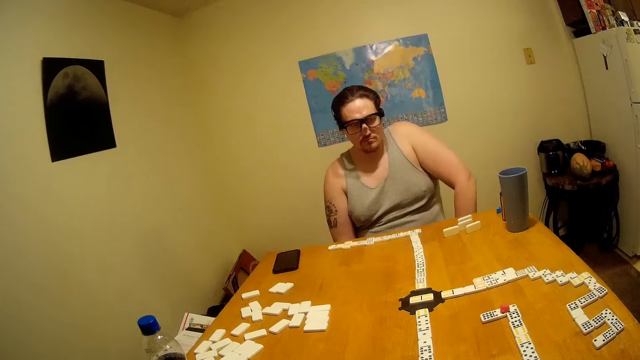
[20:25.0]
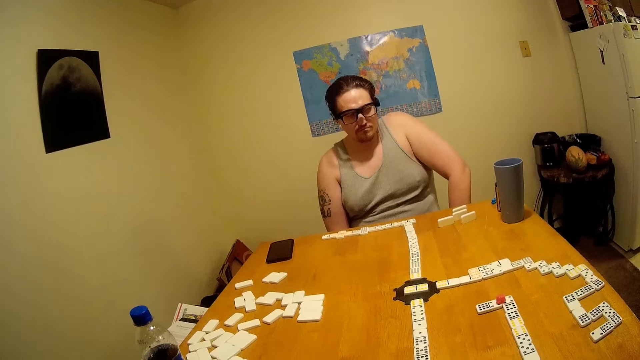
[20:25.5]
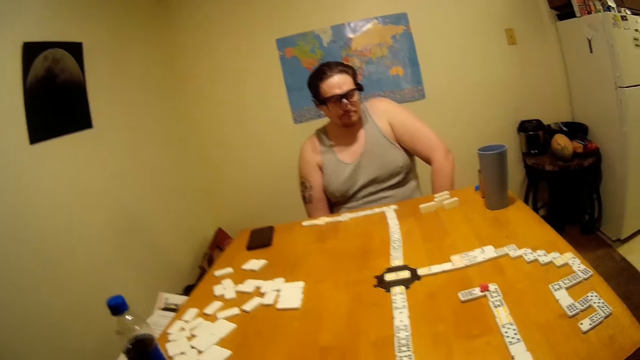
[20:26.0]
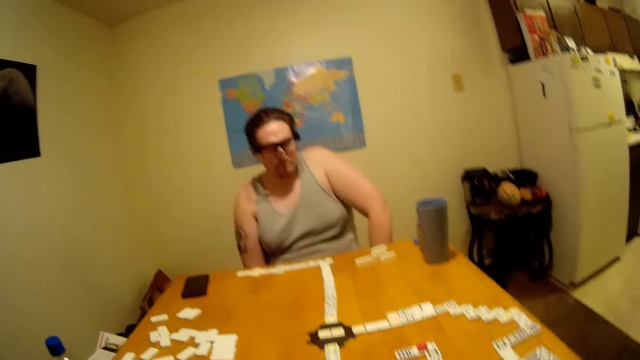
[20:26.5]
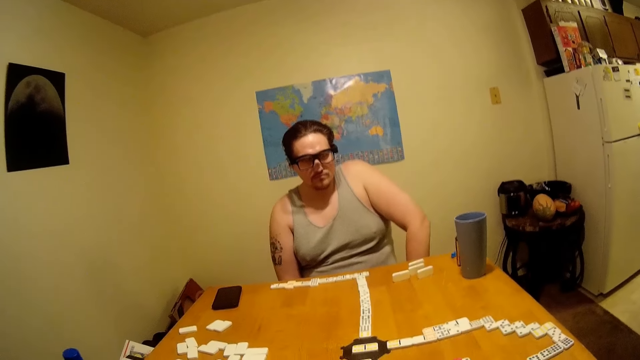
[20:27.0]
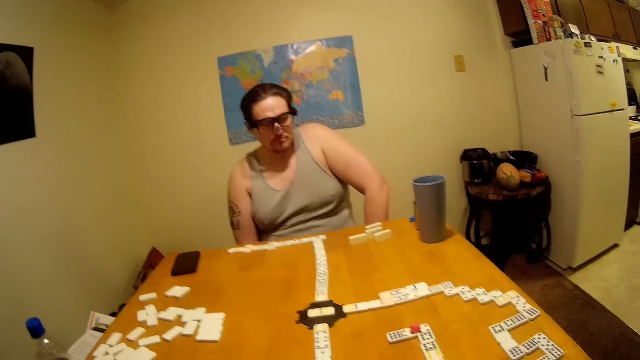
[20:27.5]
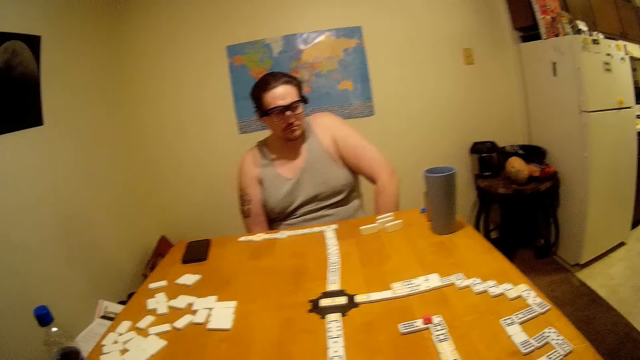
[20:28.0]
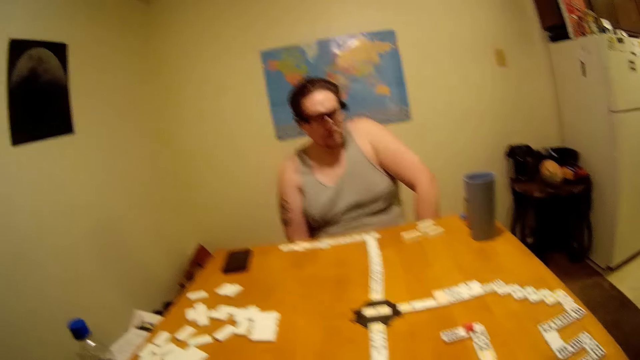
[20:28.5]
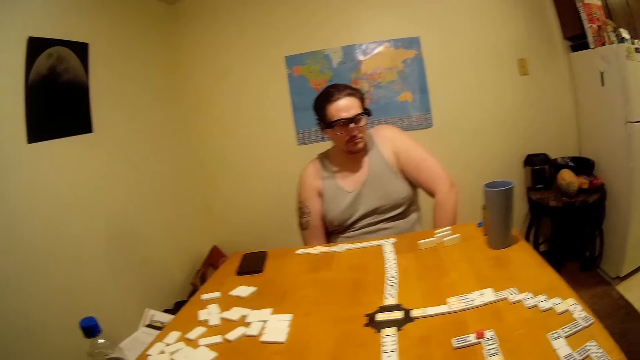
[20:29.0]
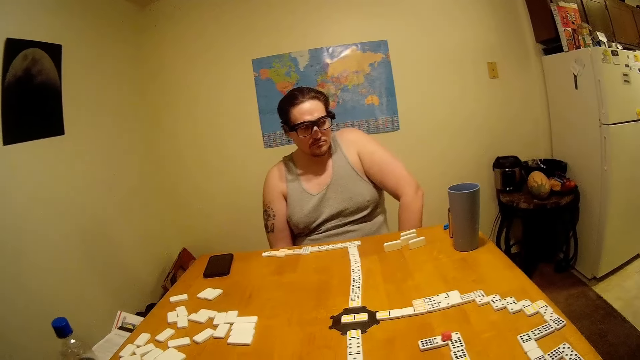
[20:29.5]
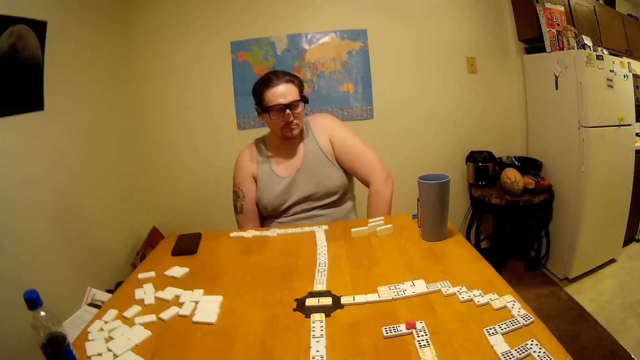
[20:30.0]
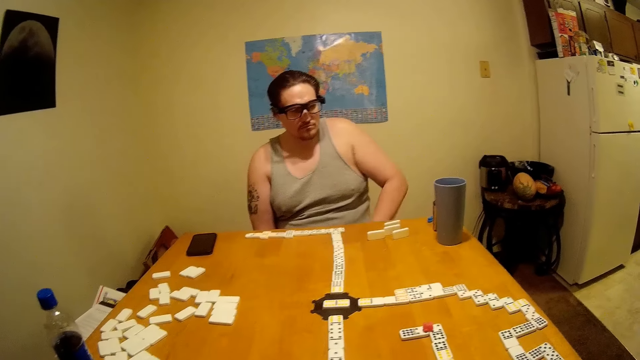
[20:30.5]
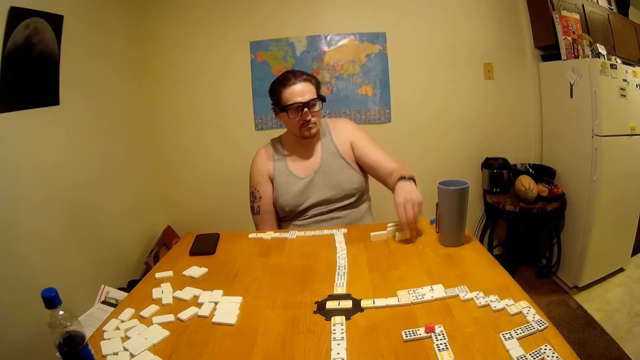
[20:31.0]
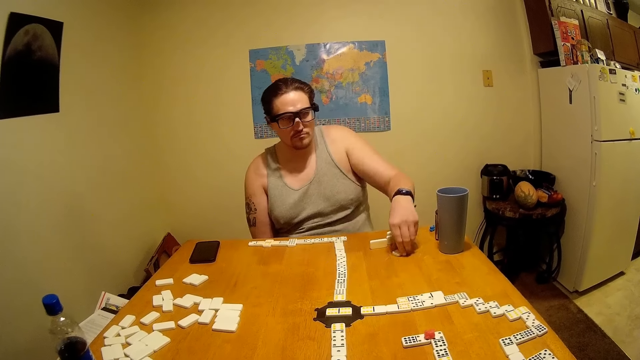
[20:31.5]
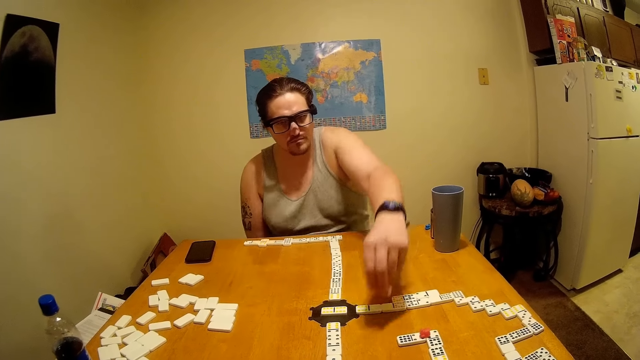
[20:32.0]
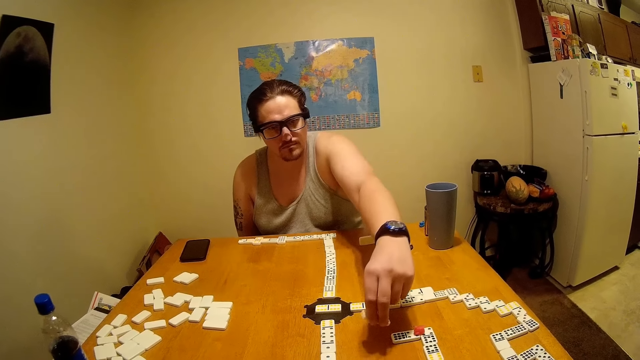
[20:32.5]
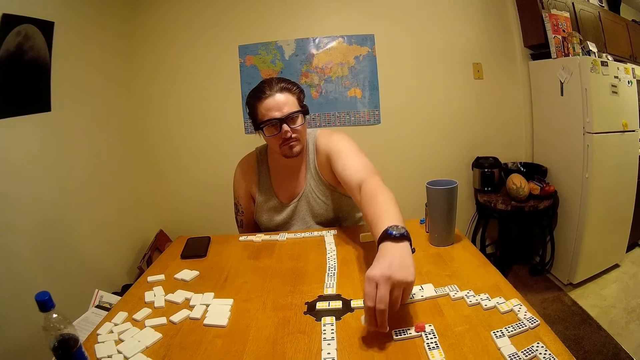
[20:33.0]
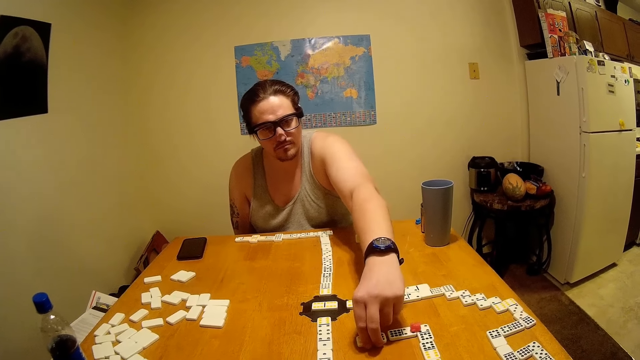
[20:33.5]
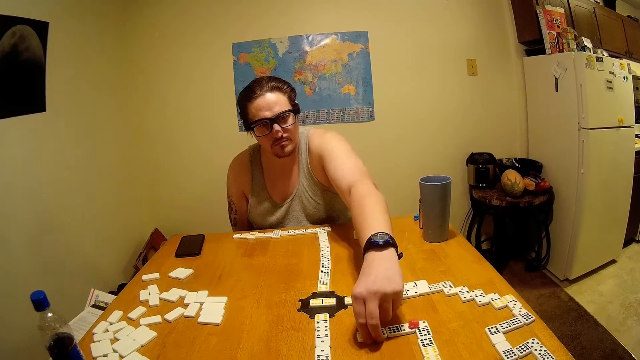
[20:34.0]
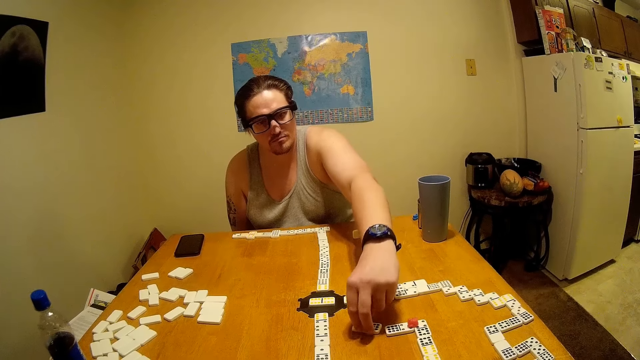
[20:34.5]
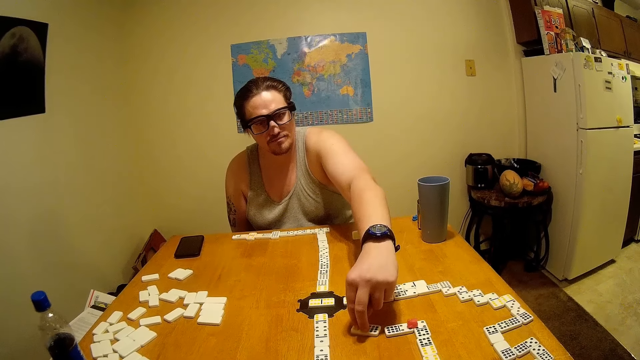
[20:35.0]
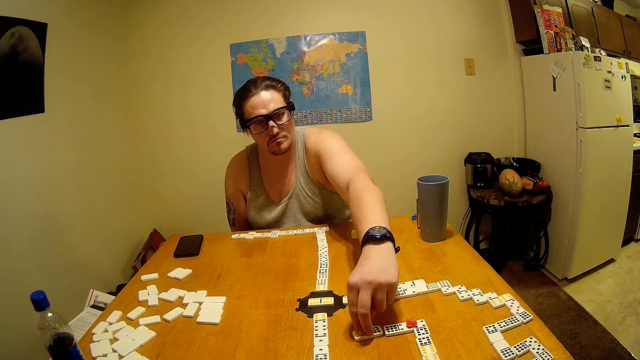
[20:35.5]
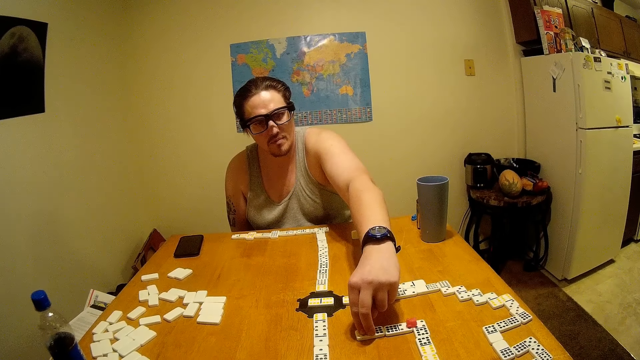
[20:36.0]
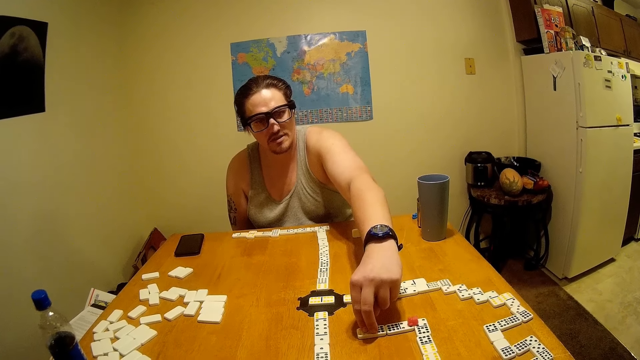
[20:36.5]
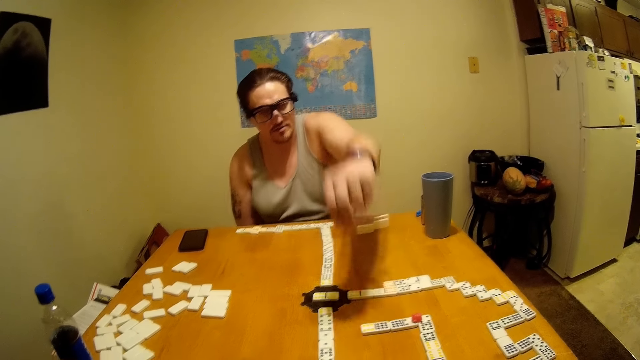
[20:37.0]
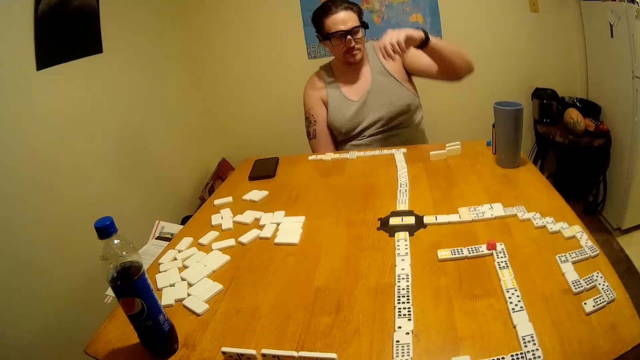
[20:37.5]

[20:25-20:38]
The camera wearer talks. A person plays the dominoes while talking.

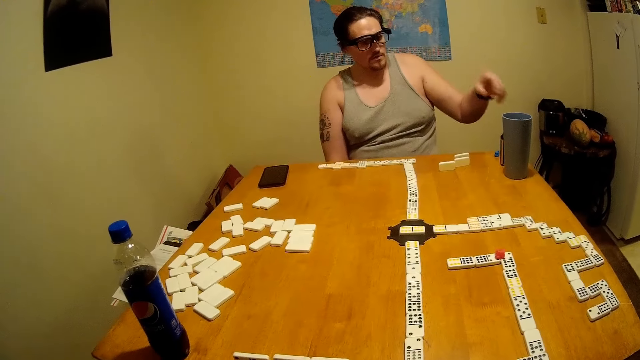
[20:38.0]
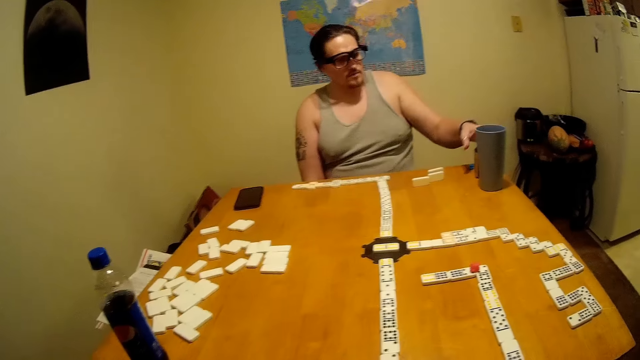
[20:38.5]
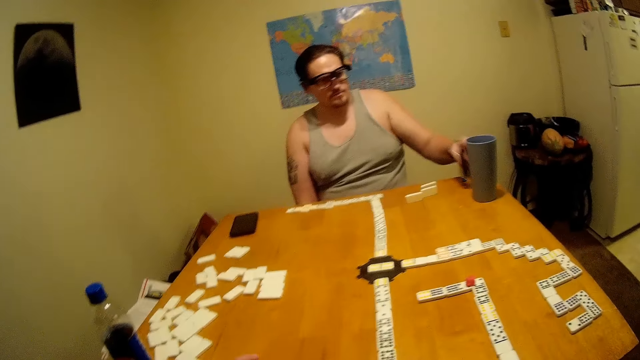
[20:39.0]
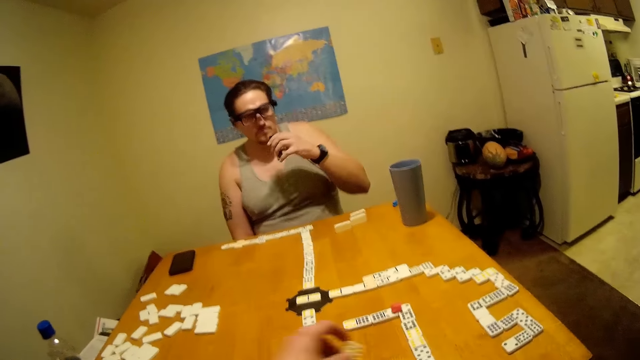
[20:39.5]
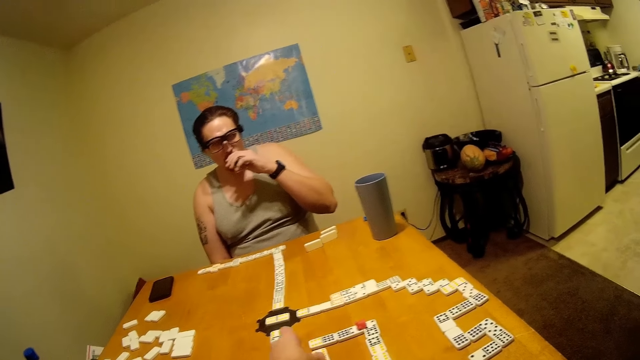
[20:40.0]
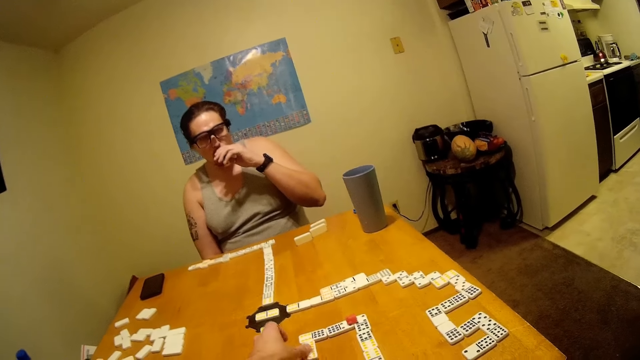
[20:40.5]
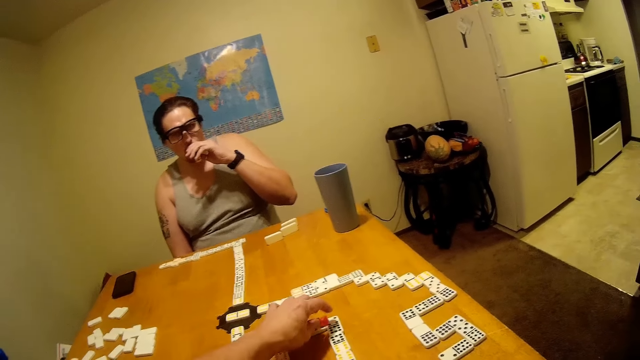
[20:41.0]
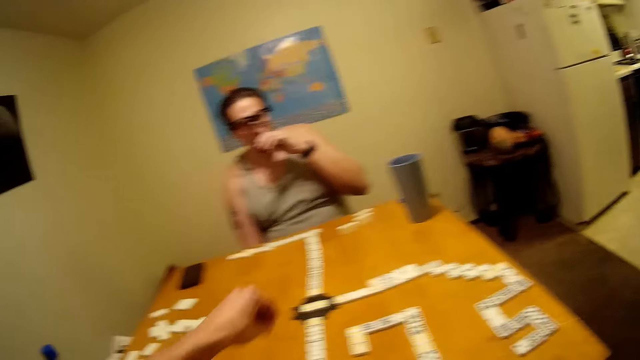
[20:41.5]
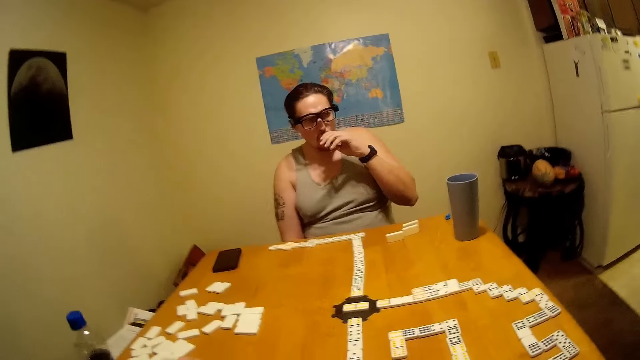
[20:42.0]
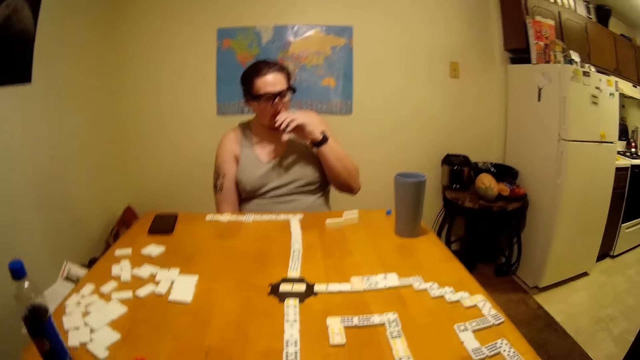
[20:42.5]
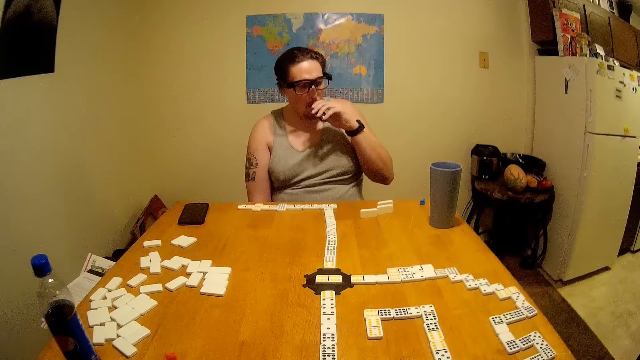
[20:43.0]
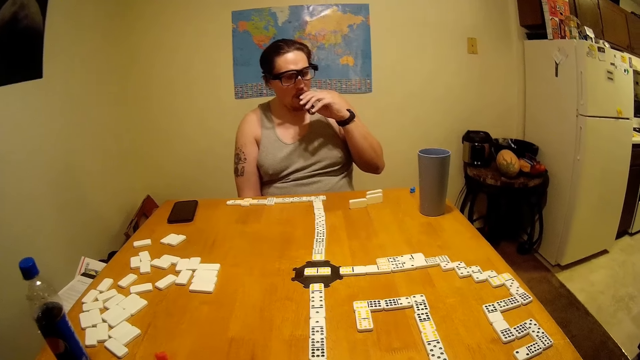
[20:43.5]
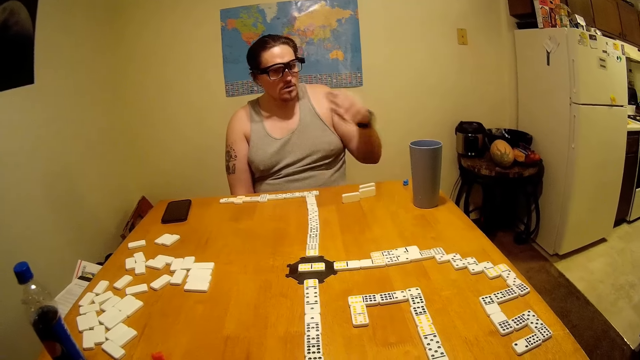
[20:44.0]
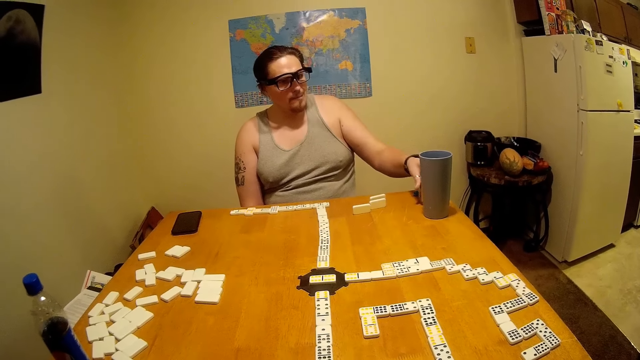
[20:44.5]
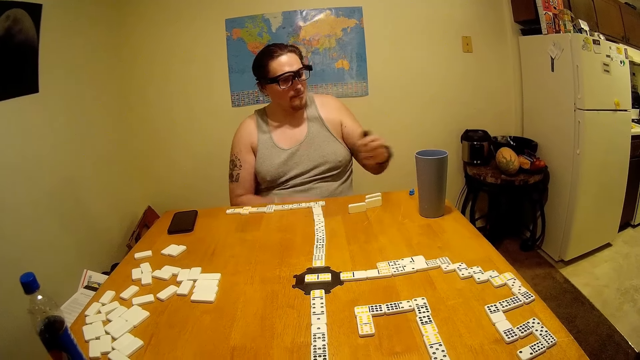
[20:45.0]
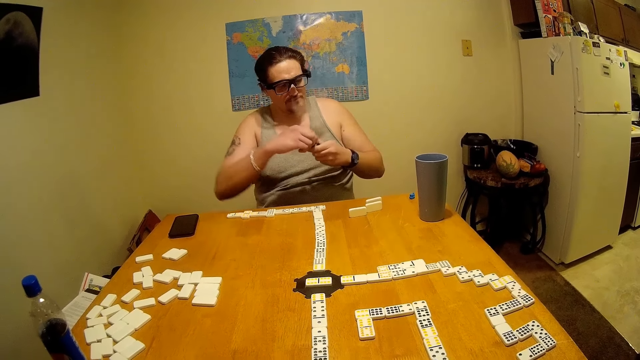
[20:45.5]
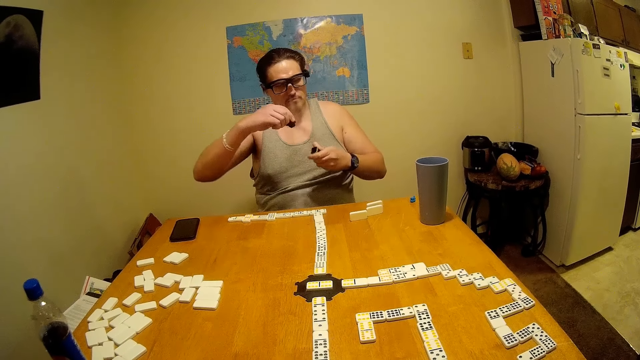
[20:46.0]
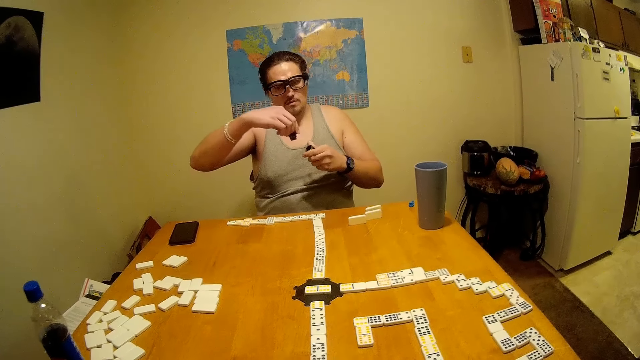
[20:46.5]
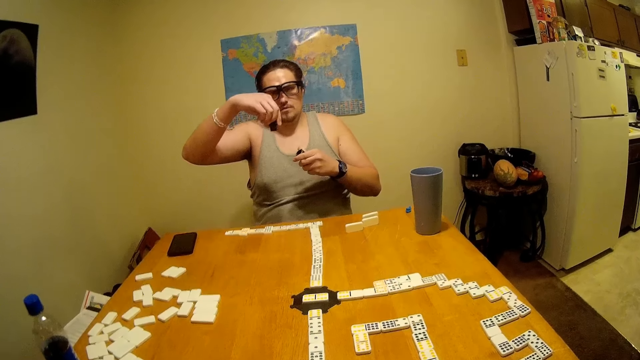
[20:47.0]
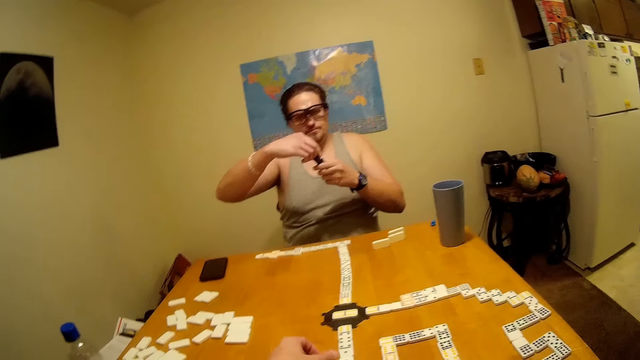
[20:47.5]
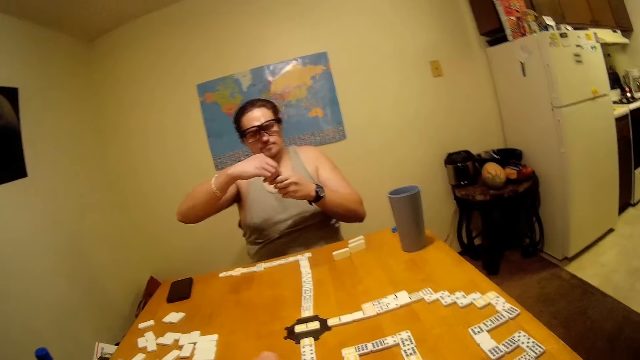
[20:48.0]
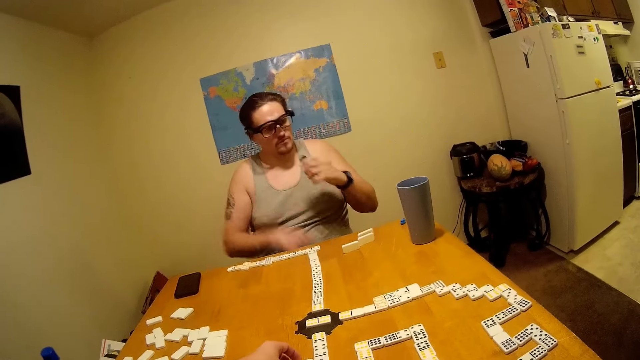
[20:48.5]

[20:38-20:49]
A person sniffs something. The person smokes.
